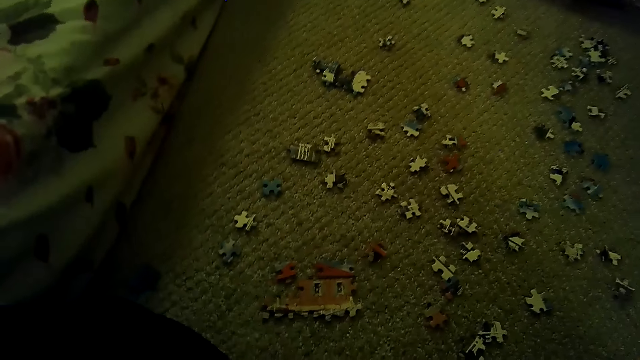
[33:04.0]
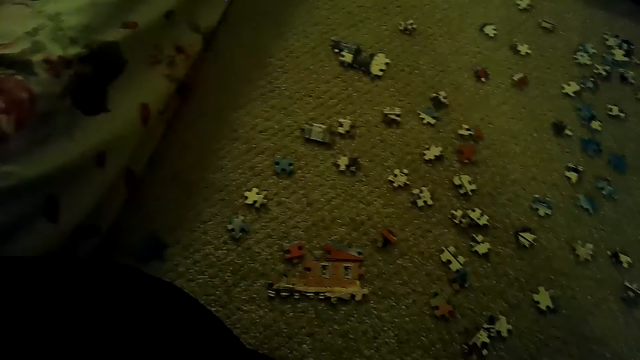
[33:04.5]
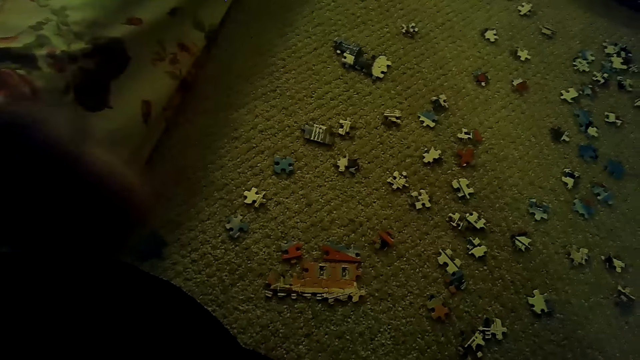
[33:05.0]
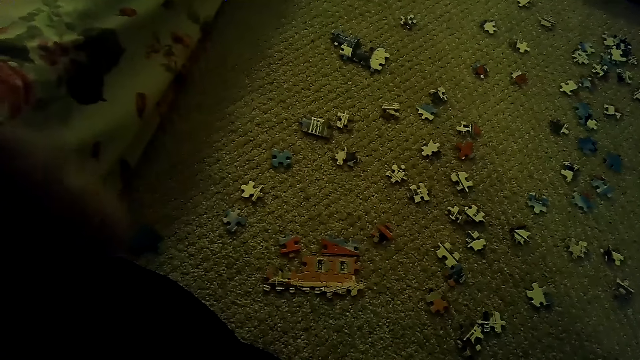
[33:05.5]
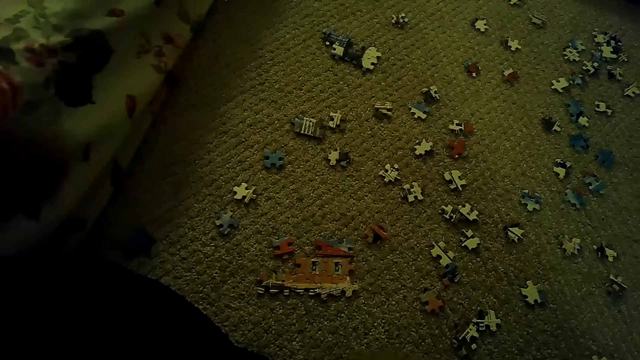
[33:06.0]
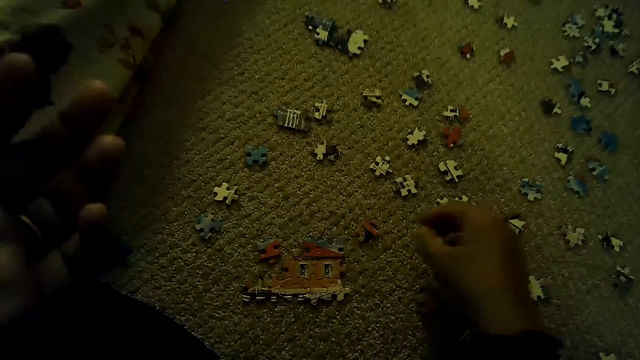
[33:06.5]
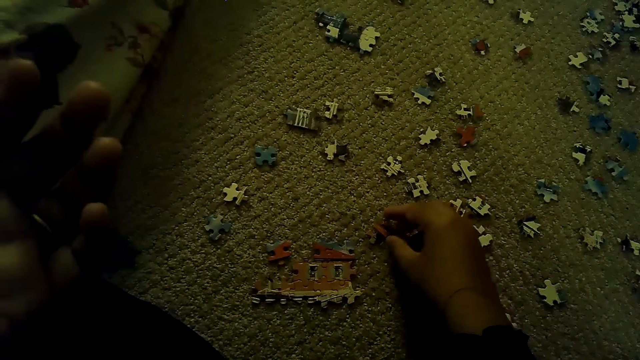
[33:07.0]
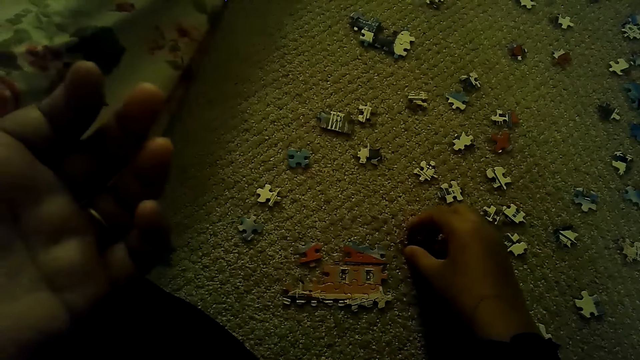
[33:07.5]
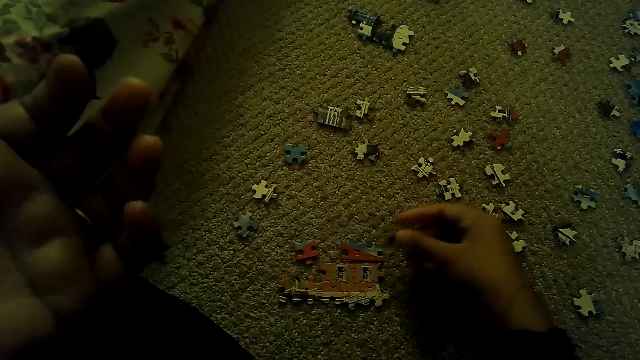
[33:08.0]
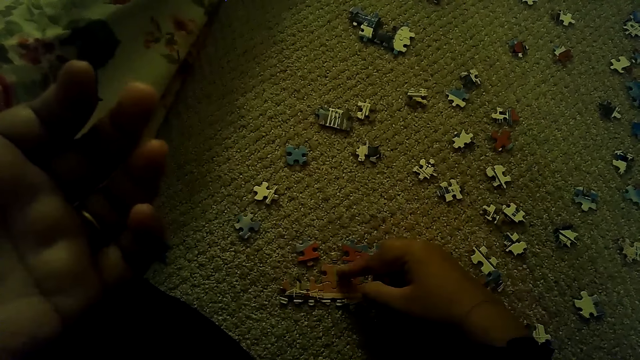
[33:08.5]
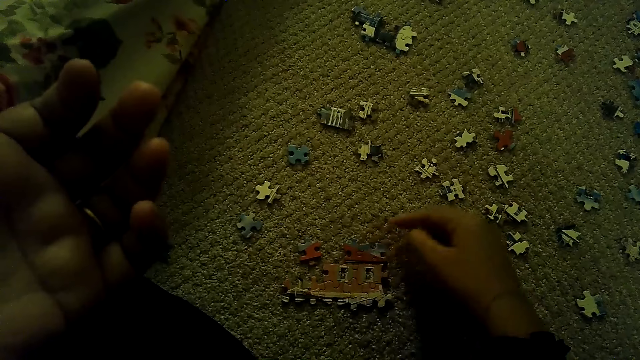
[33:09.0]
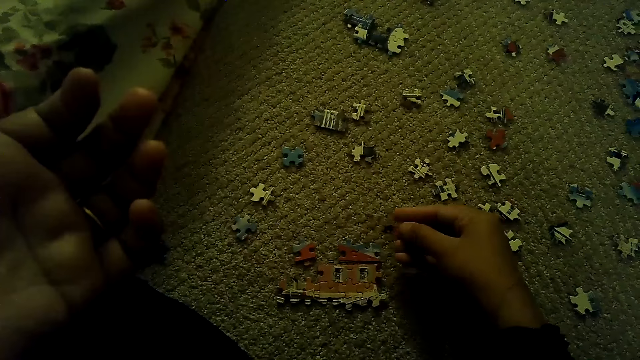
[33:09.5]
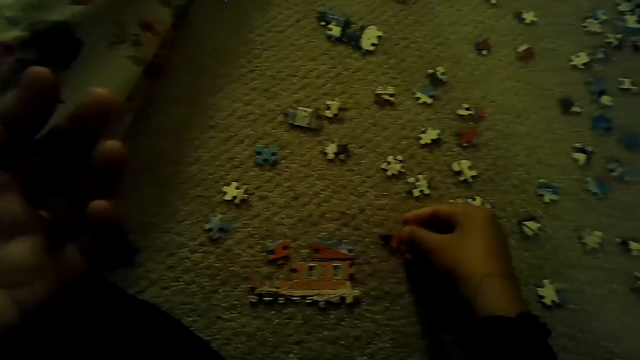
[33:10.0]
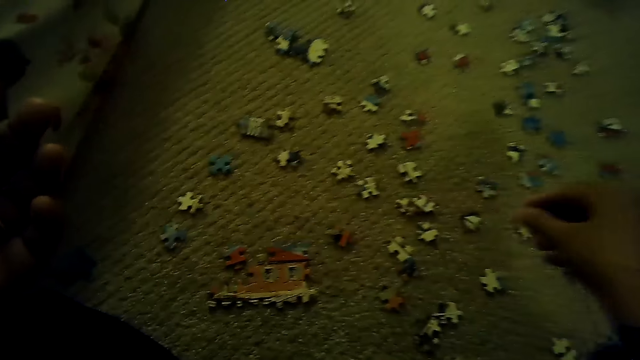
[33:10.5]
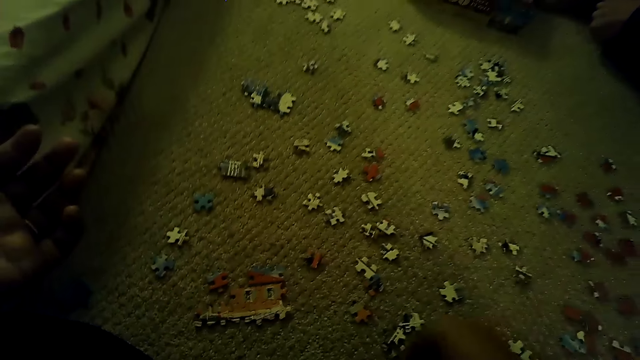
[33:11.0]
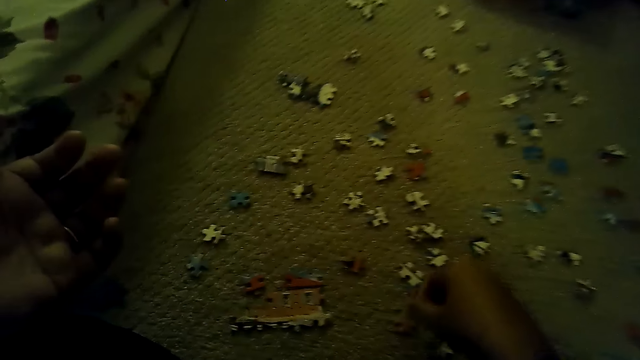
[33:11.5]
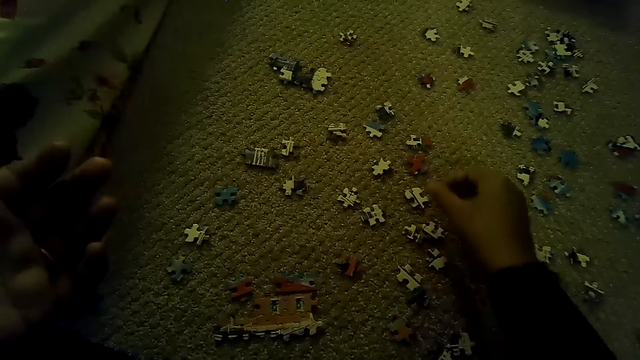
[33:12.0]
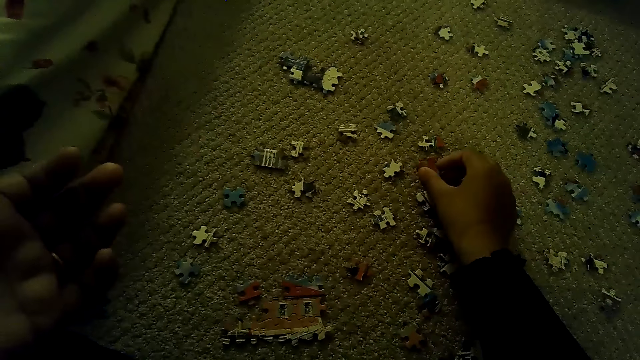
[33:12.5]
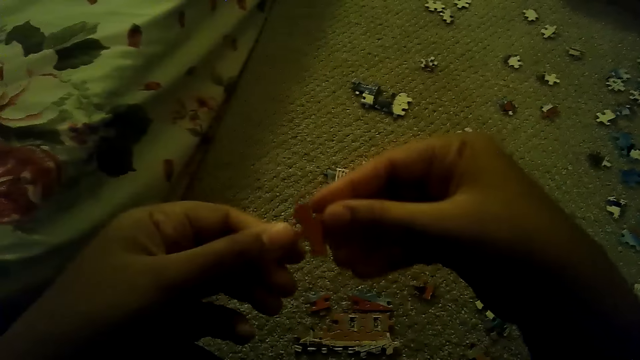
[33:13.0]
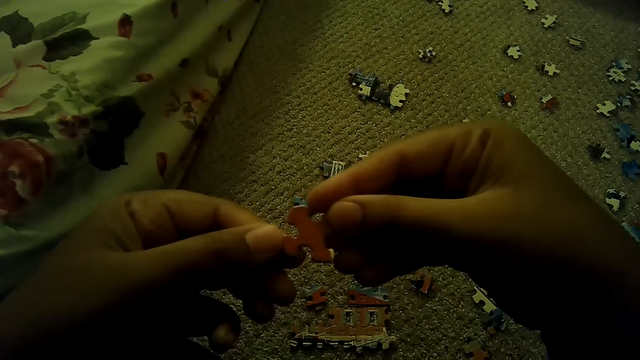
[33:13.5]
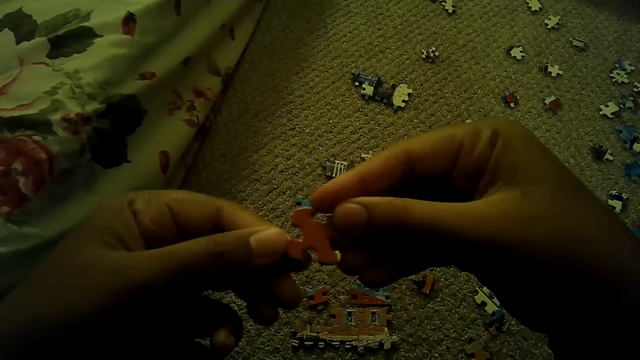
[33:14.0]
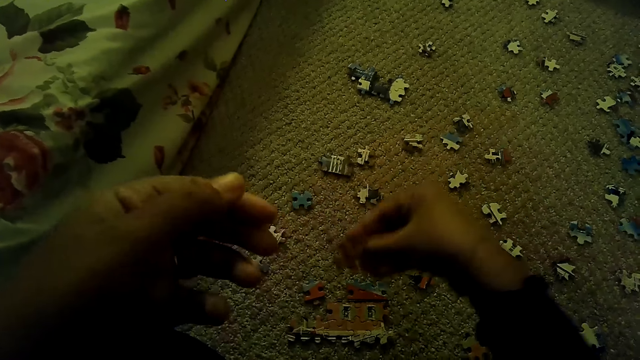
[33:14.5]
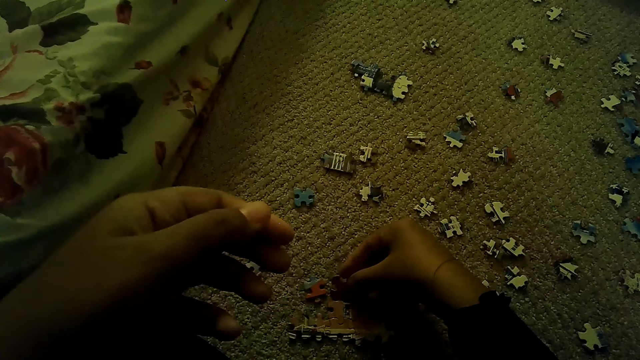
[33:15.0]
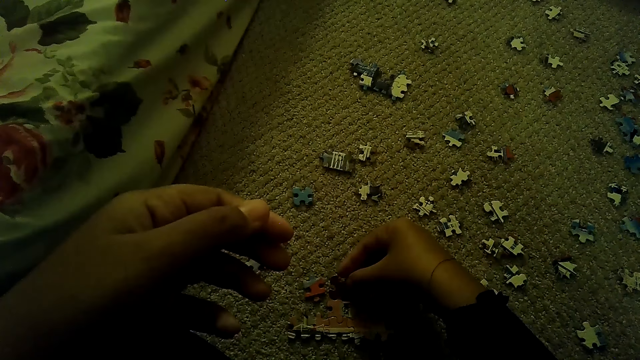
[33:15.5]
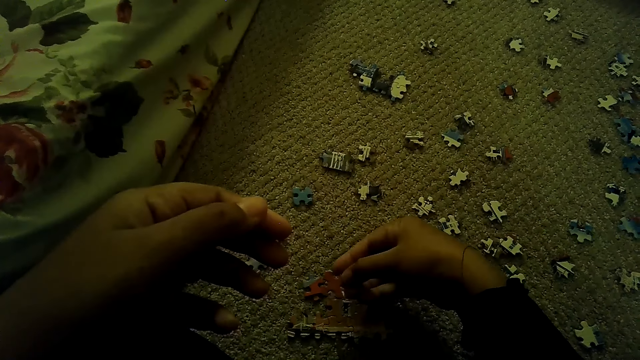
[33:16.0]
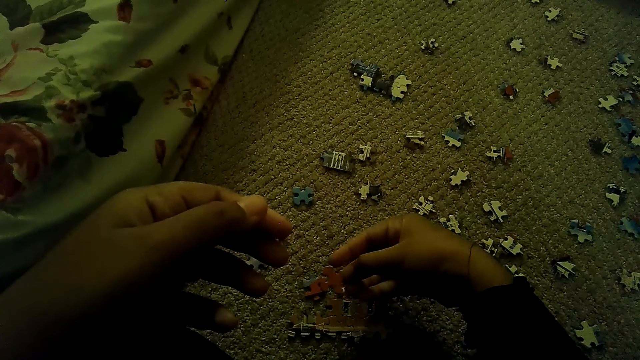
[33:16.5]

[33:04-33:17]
The camera wearer adjusts the camera on the head. They play the jigsaw puzzle on the floor. They fix the puzzle piece. They pick the puzzle piece.

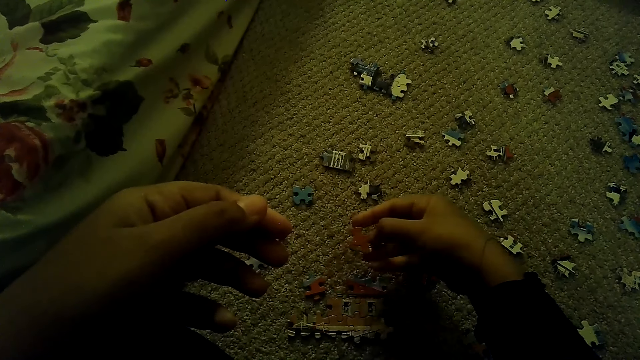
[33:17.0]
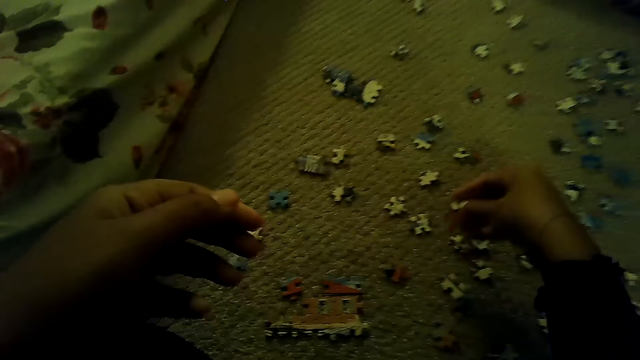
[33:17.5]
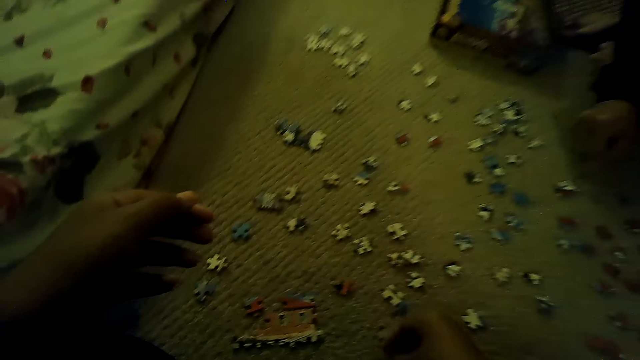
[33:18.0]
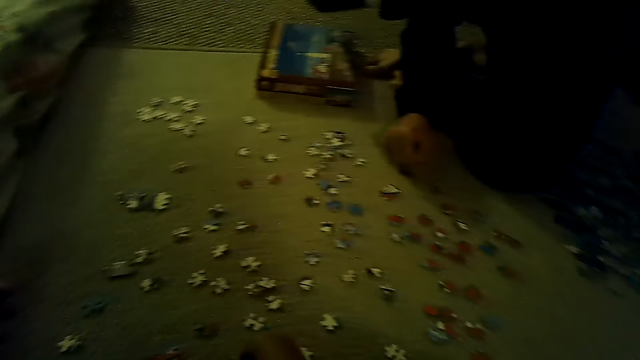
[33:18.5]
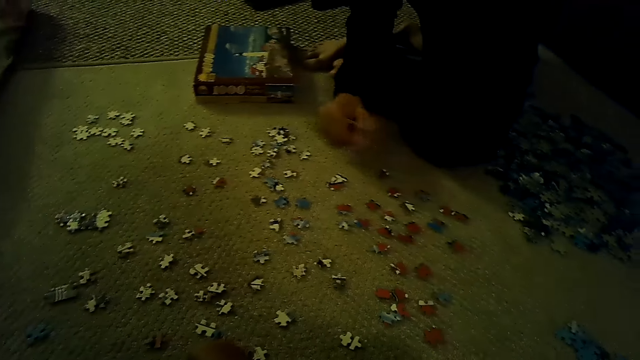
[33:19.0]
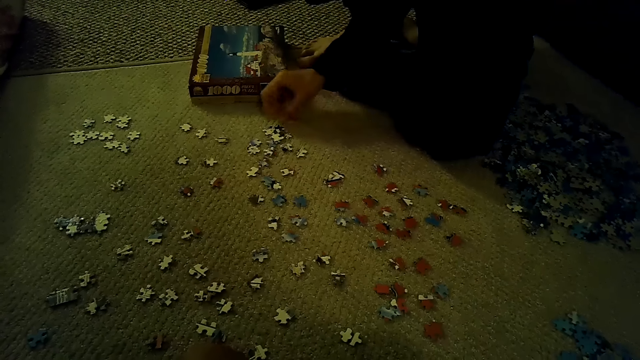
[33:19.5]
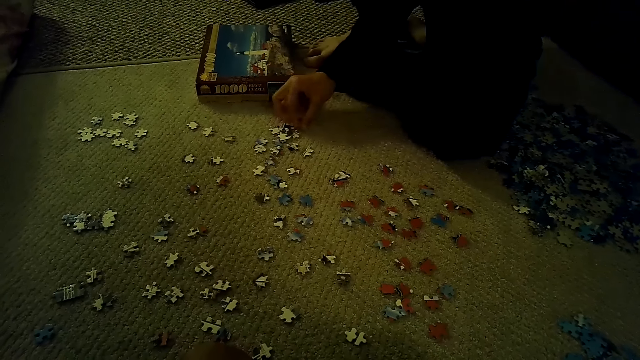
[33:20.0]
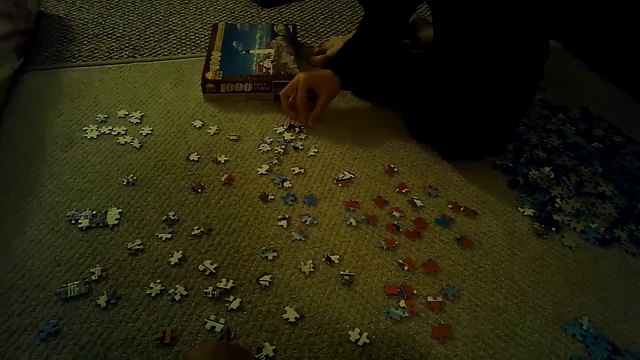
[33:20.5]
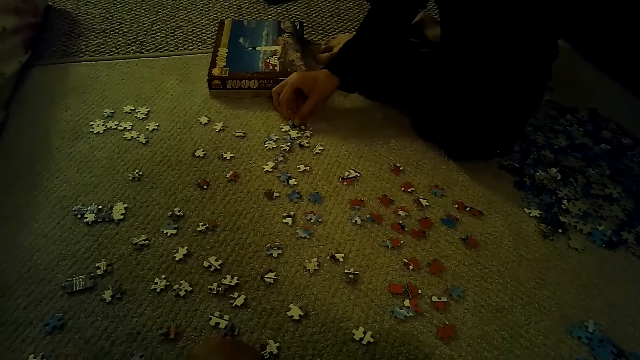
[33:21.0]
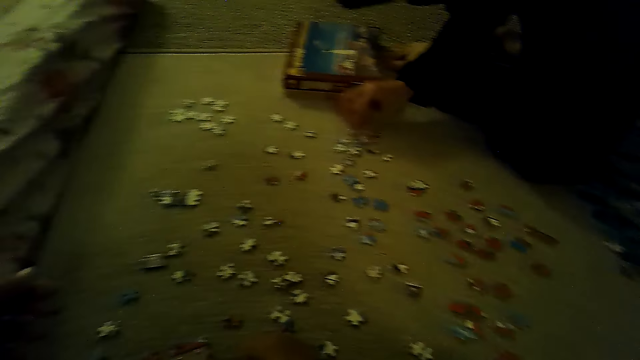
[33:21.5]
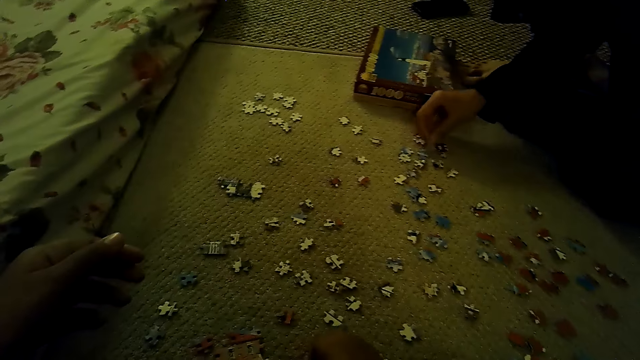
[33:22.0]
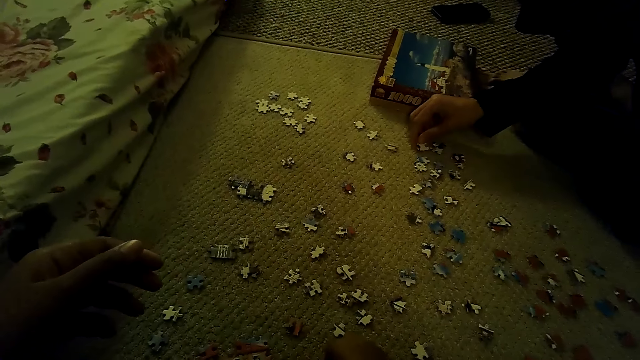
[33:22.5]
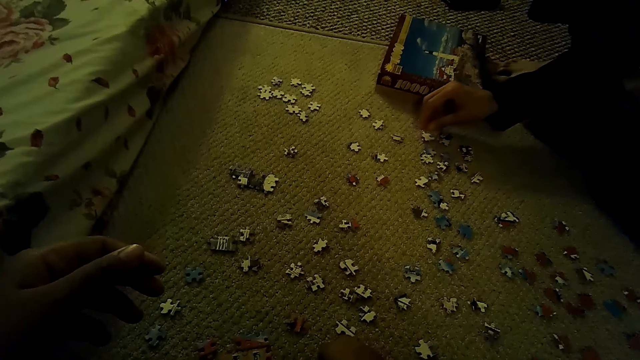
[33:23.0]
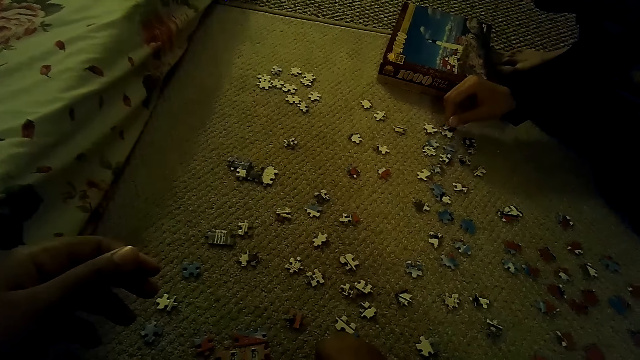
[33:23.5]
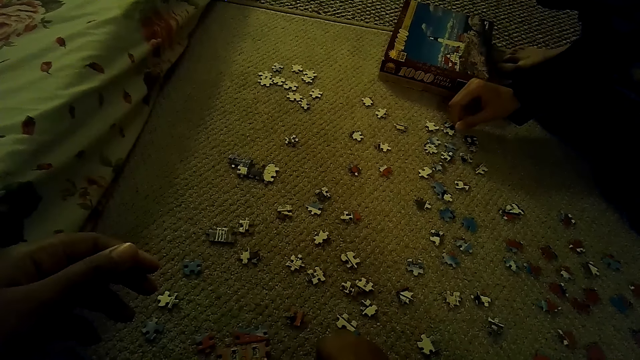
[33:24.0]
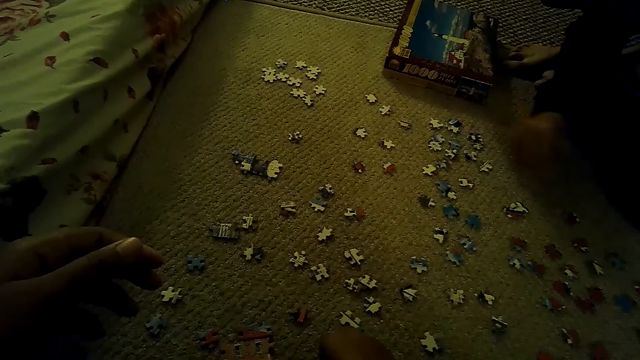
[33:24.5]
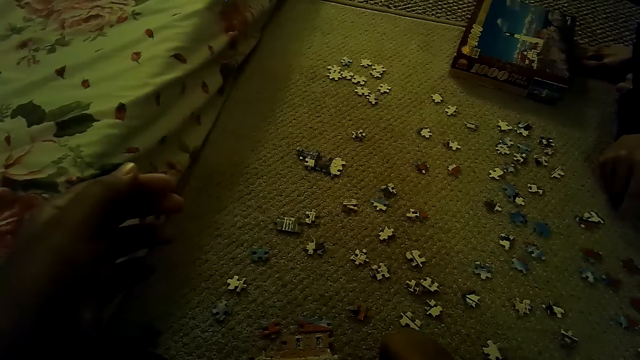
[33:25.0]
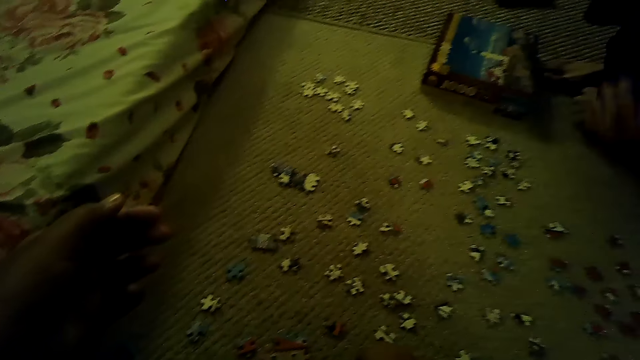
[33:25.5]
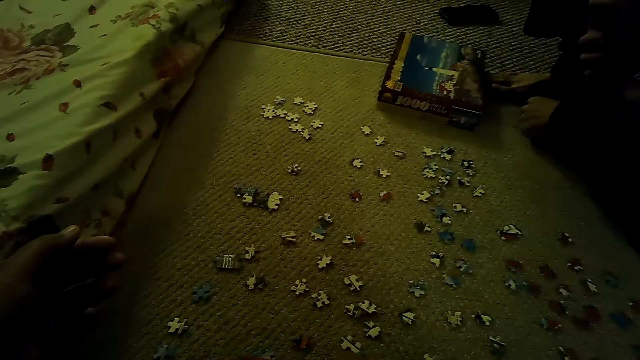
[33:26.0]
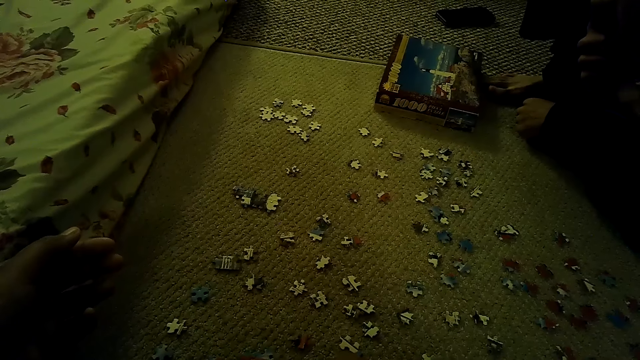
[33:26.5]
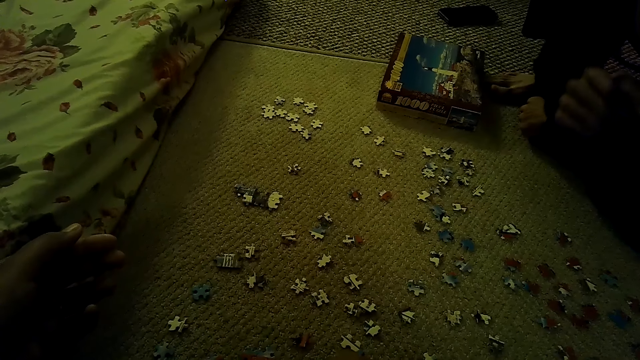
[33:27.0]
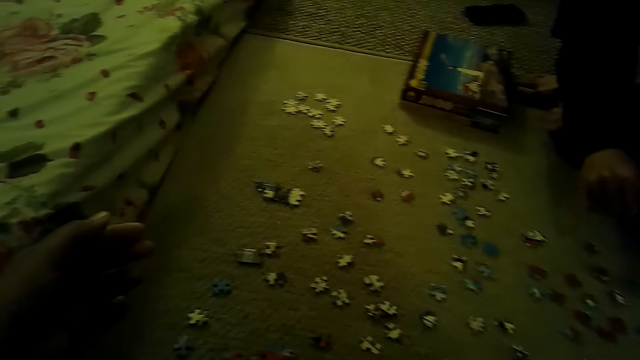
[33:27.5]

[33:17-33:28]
The camera wearer stares at a man. The man plays the jigsaw puzzle on the floor. The man picks a puzzle piece. The man touches his face.
